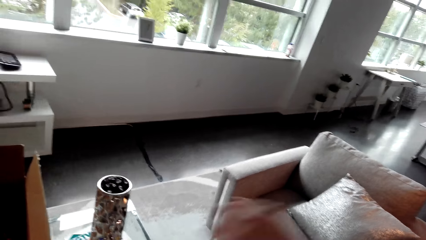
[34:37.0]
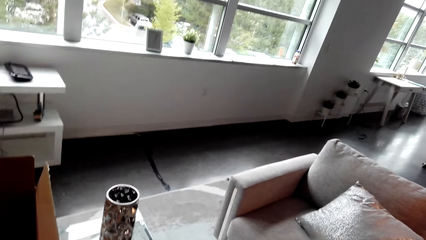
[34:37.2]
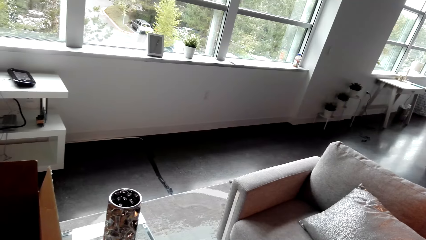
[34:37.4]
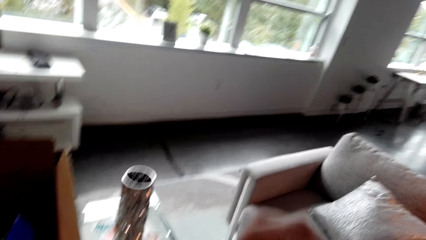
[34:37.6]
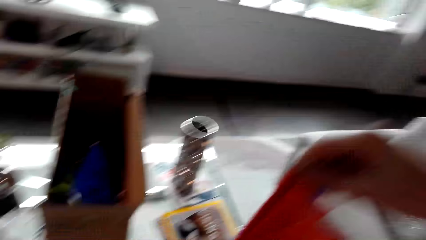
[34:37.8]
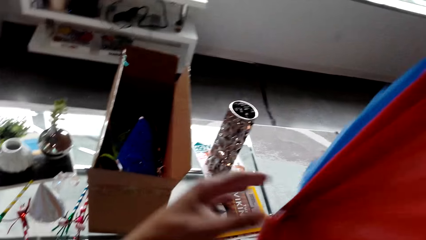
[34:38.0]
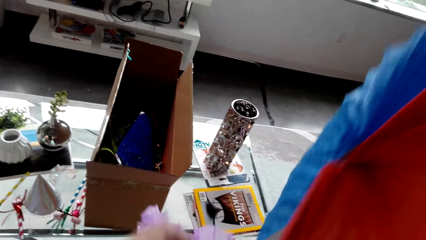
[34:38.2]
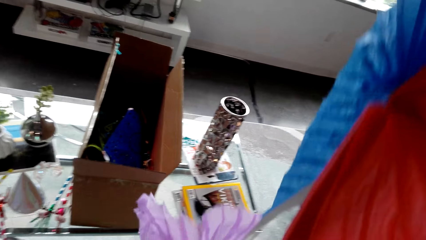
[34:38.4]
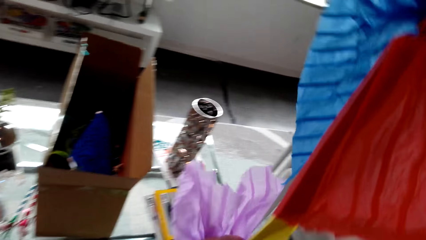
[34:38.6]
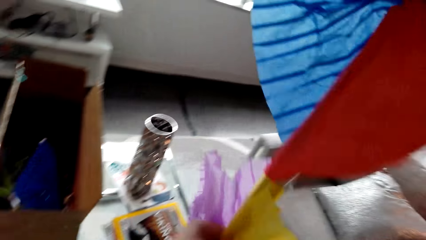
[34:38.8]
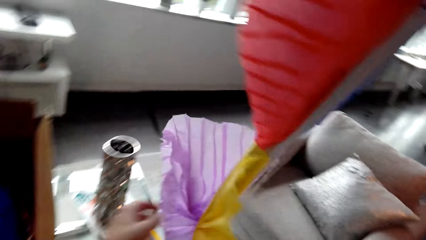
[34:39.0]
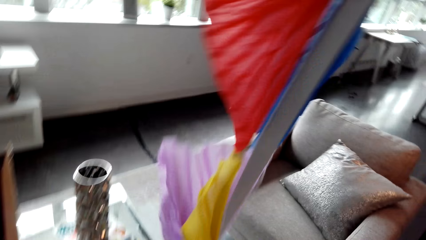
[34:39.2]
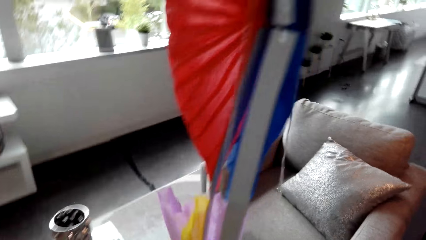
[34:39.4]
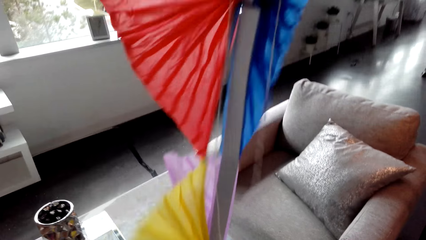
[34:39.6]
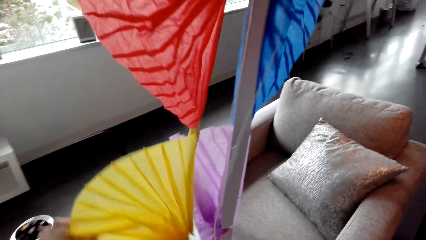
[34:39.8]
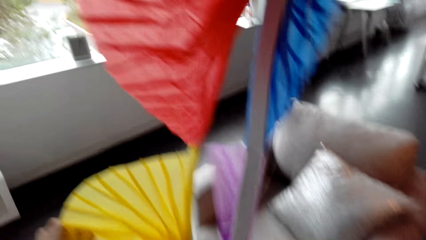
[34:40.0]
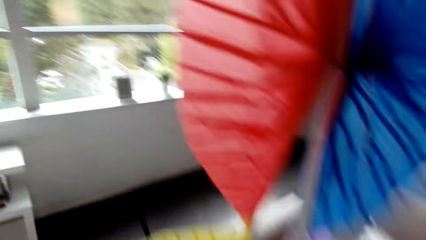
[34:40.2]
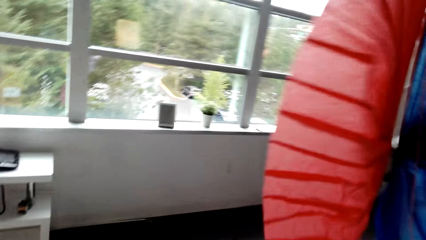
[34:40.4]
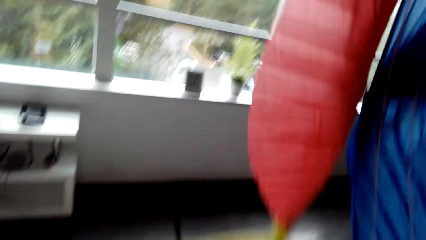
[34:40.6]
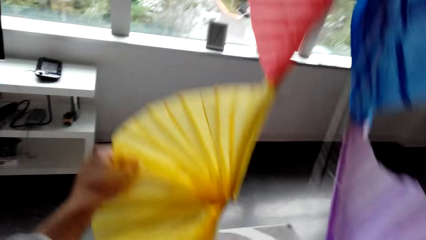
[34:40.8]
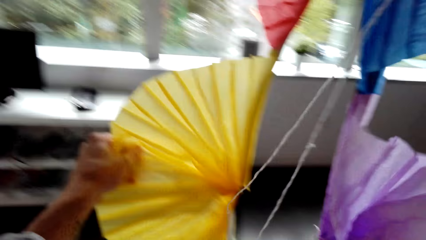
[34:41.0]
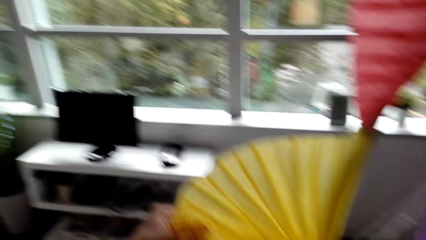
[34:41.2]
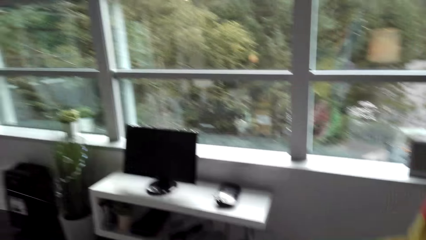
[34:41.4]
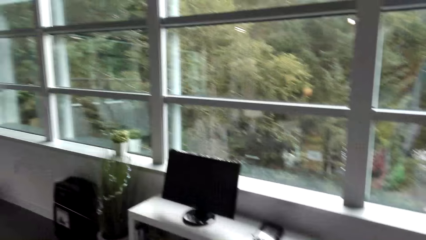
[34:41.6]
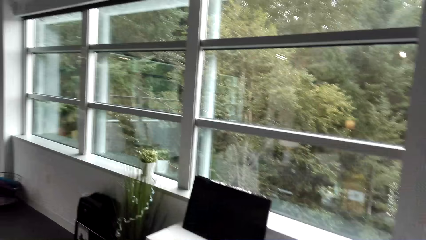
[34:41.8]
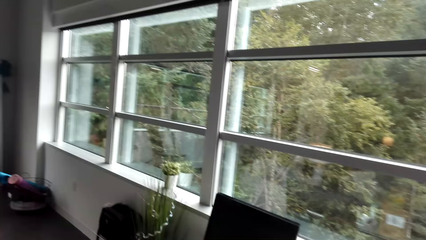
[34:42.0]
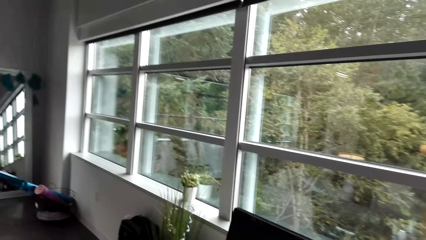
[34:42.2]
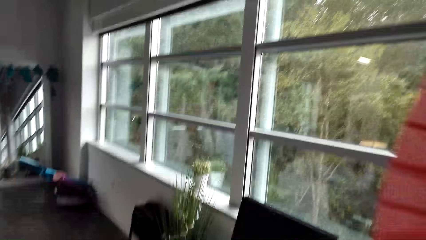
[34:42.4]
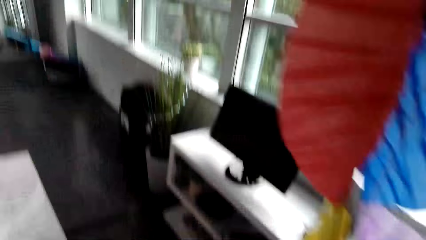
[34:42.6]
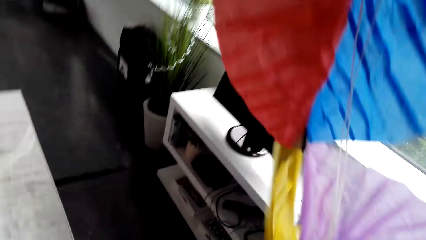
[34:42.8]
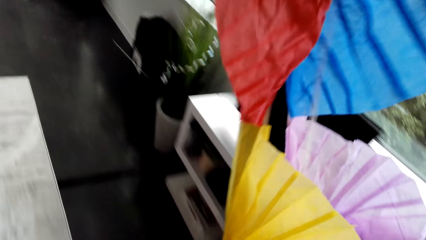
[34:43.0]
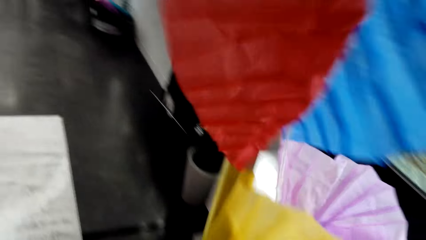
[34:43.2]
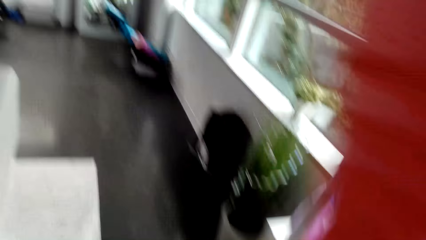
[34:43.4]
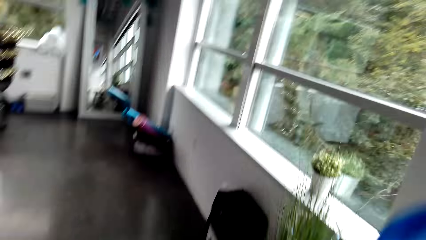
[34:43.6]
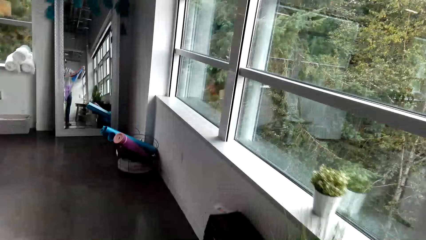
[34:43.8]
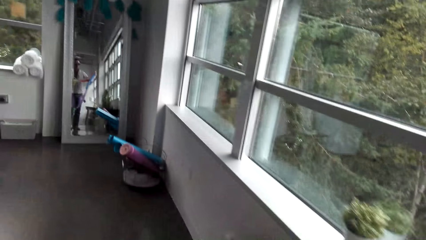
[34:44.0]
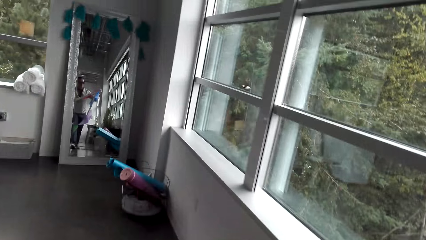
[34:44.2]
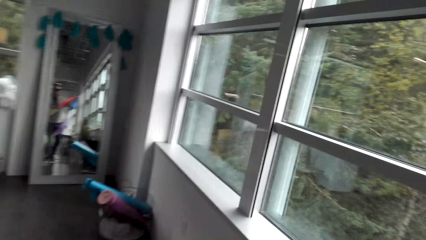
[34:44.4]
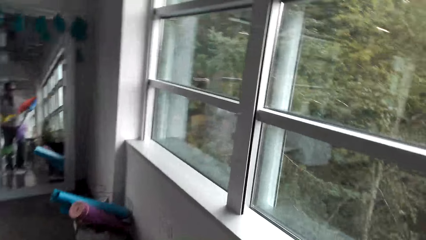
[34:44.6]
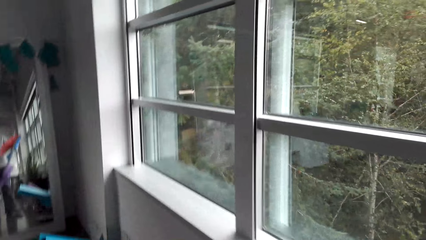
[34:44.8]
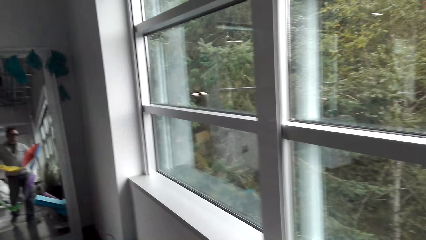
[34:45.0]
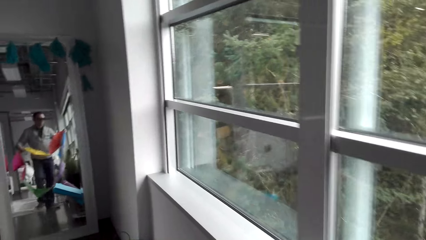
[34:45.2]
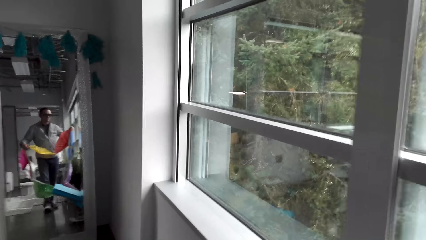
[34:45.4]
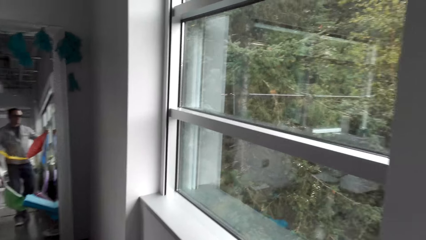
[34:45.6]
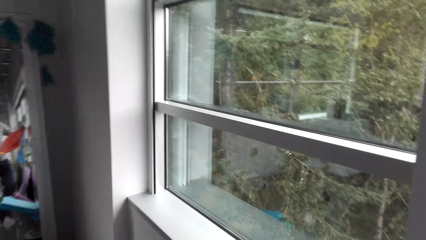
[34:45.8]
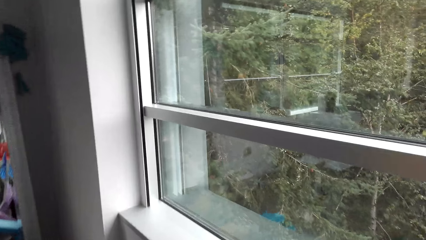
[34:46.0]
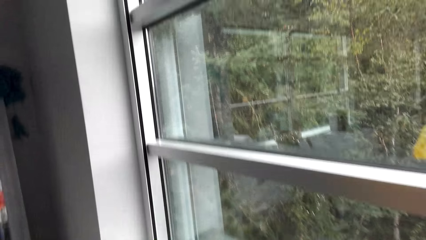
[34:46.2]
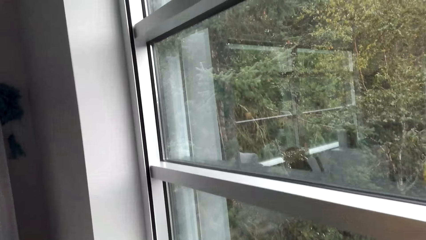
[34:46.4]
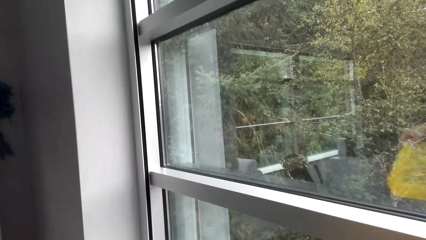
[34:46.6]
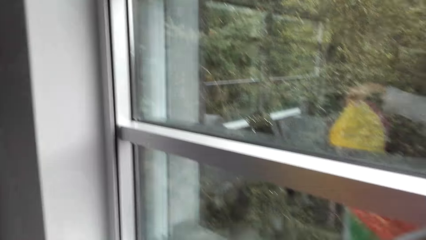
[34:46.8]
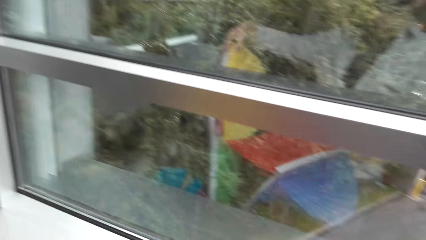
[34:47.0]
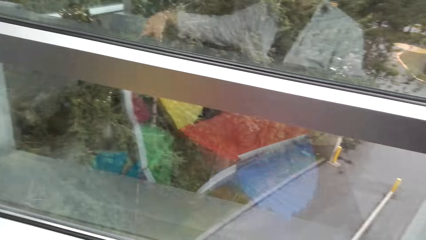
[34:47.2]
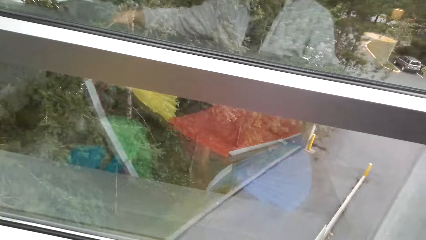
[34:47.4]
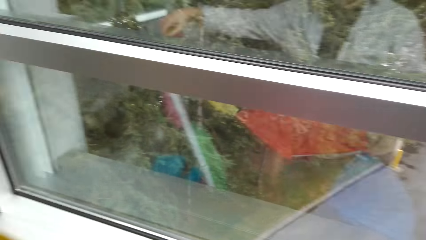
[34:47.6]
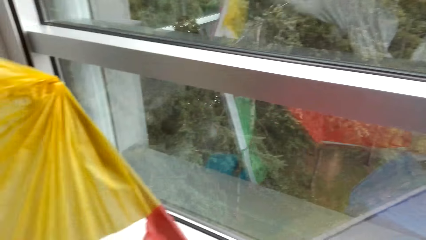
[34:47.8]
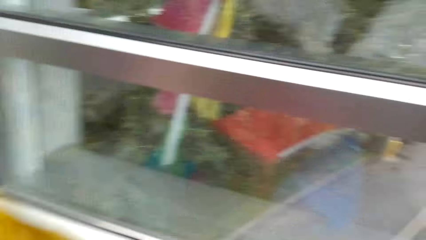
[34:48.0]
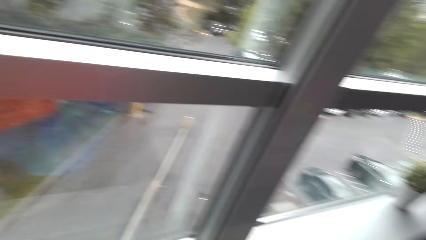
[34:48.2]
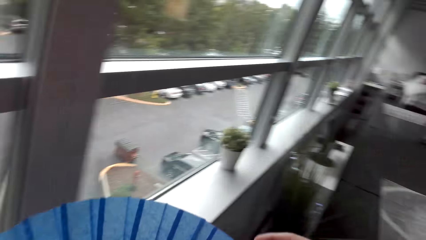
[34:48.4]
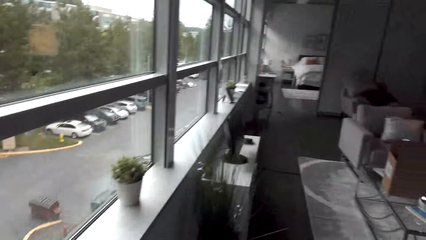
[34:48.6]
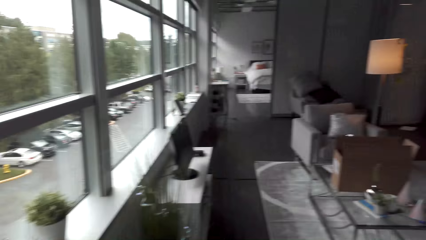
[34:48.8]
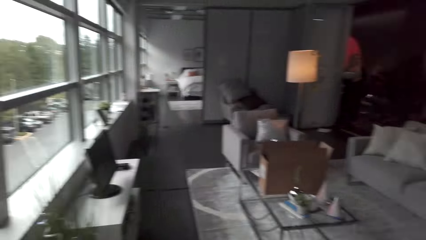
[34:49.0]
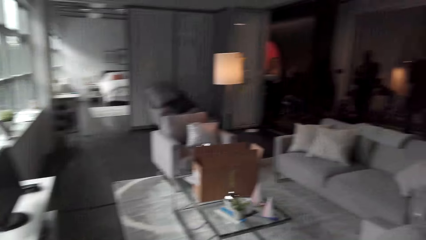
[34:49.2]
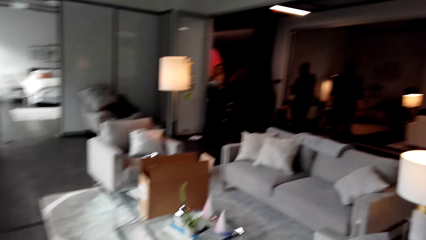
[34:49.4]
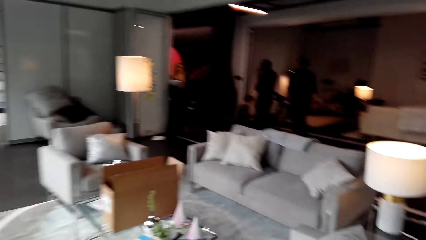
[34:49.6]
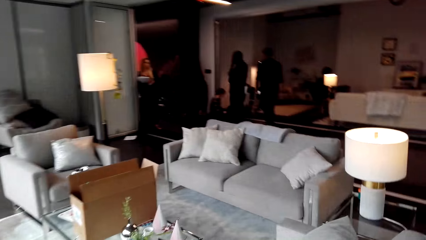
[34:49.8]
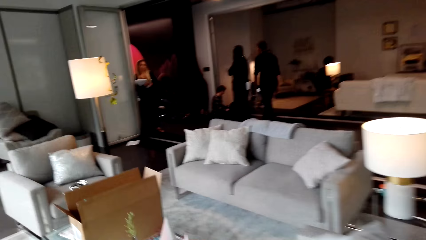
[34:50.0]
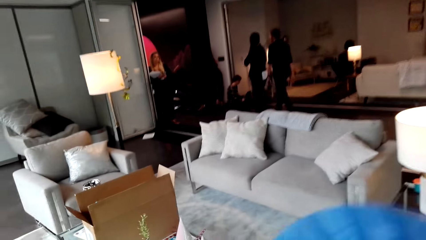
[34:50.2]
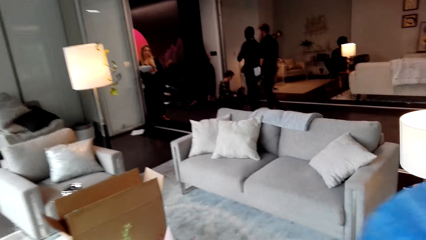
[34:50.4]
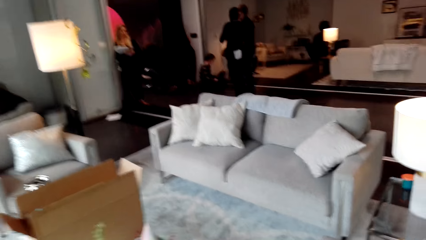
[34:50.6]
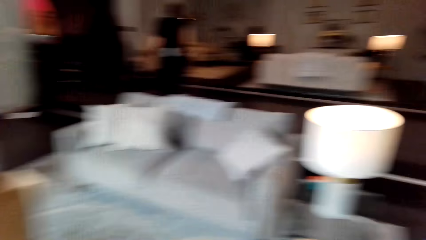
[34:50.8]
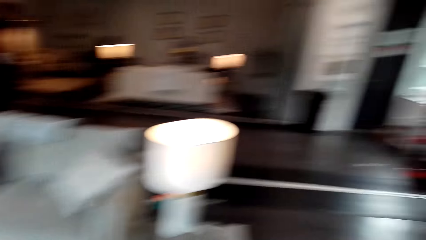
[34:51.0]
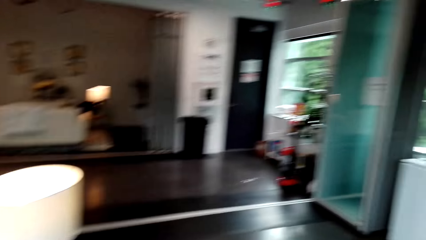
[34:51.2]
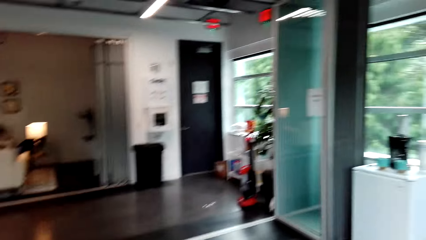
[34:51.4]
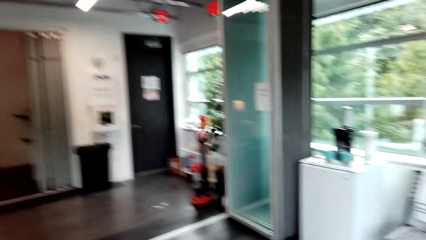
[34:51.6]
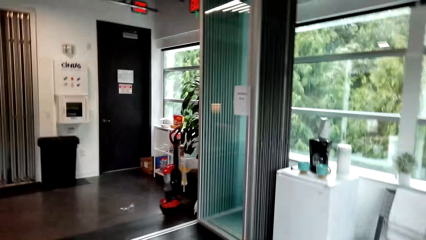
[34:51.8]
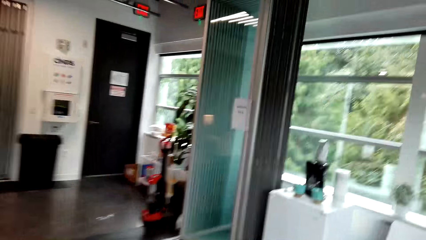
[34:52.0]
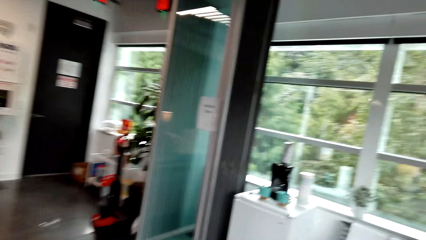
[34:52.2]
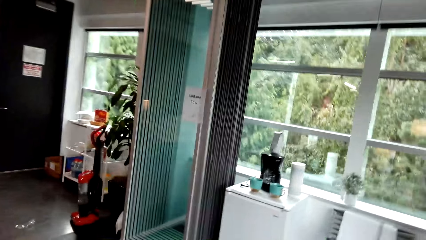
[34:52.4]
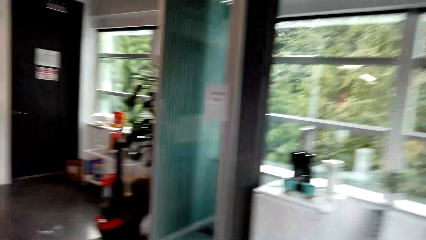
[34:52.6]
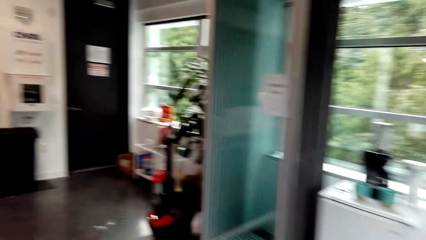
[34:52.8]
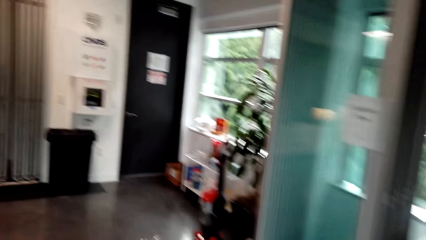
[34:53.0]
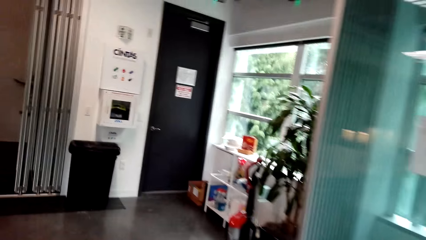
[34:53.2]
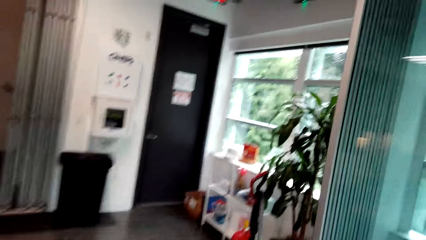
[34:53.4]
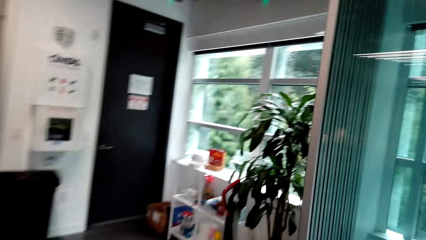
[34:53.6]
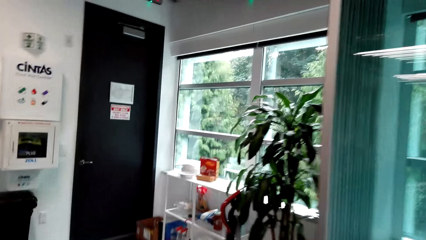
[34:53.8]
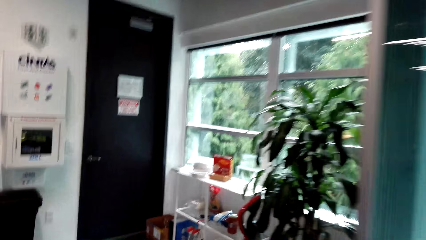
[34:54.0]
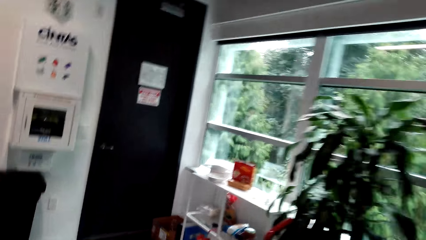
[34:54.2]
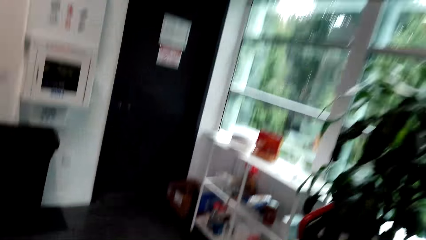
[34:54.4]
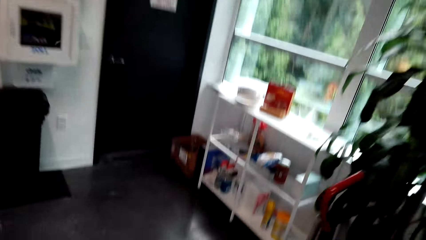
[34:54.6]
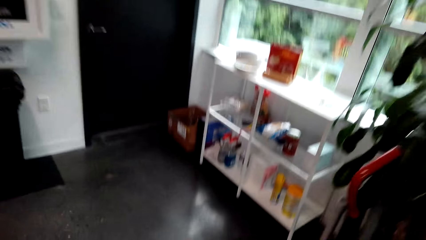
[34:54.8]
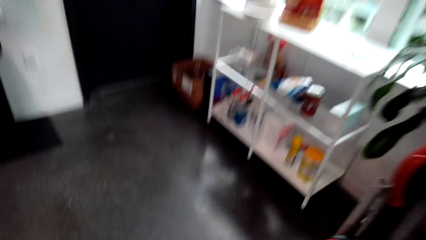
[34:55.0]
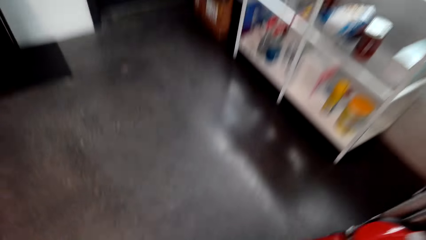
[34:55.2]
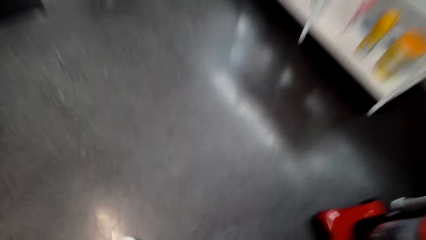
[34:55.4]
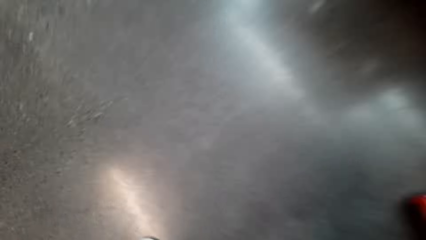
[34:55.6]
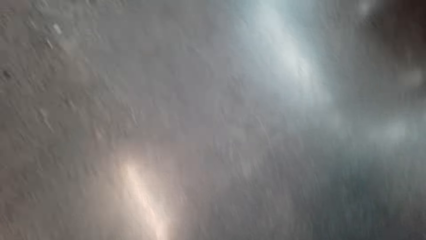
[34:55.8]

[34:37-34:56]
The camera wearer walks with the decorative papers. They look around the house.
